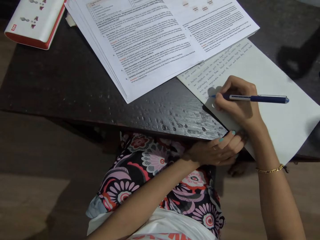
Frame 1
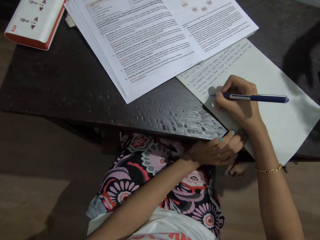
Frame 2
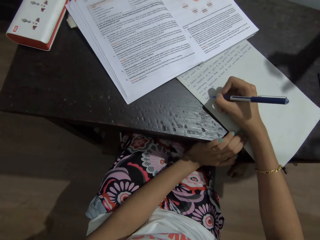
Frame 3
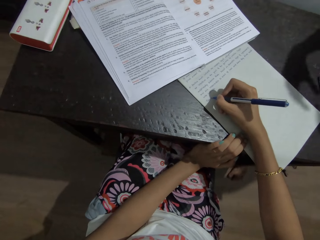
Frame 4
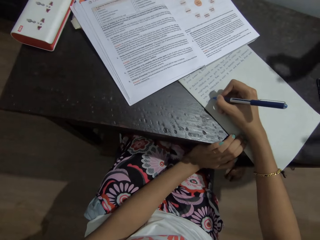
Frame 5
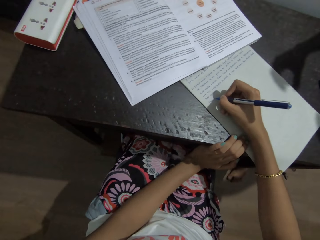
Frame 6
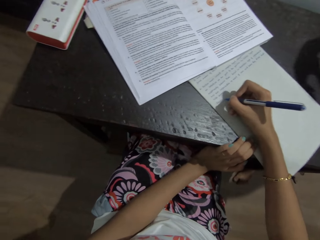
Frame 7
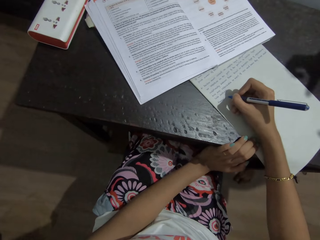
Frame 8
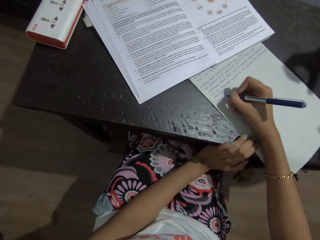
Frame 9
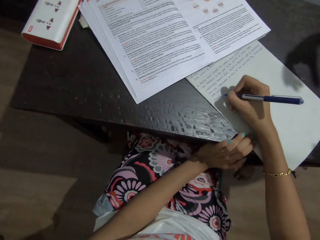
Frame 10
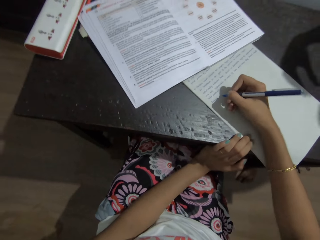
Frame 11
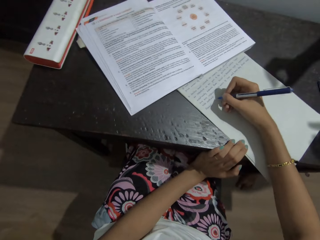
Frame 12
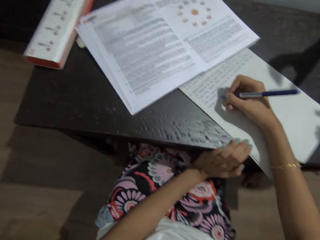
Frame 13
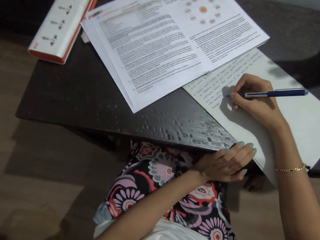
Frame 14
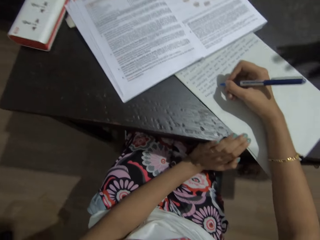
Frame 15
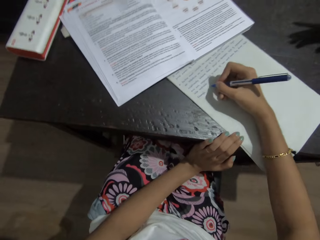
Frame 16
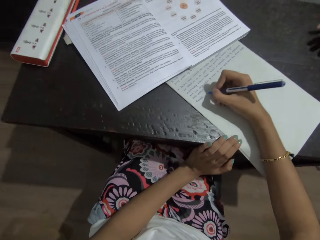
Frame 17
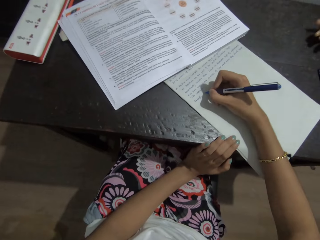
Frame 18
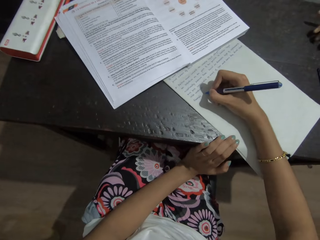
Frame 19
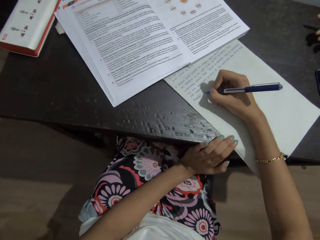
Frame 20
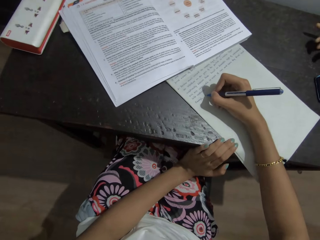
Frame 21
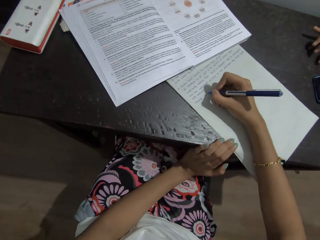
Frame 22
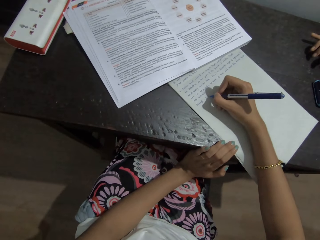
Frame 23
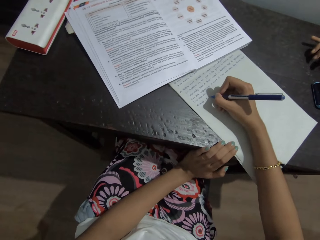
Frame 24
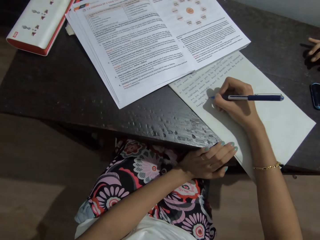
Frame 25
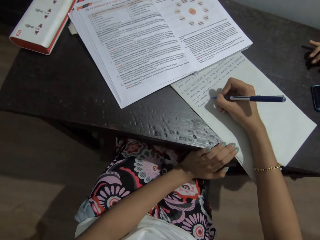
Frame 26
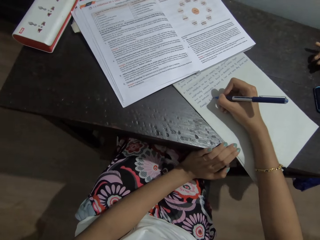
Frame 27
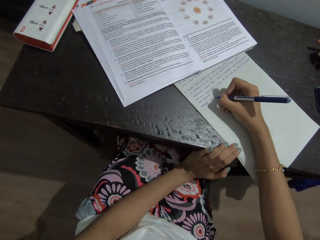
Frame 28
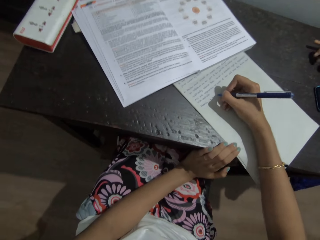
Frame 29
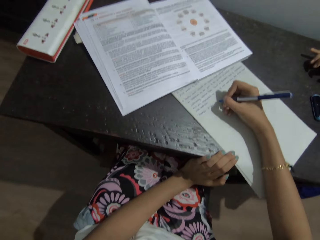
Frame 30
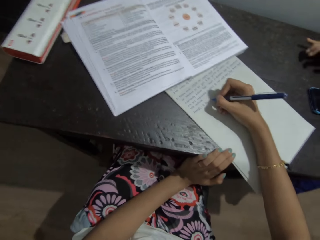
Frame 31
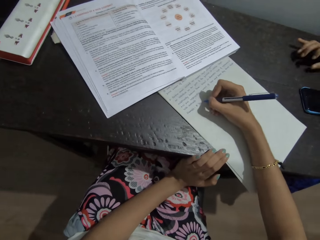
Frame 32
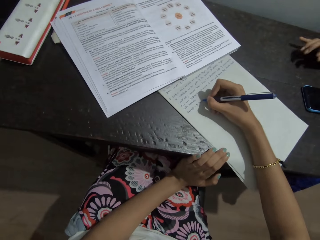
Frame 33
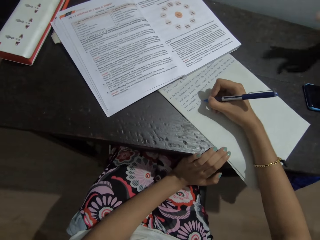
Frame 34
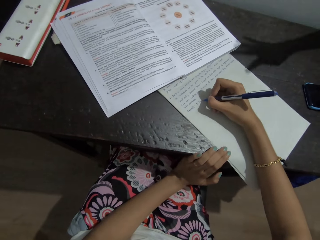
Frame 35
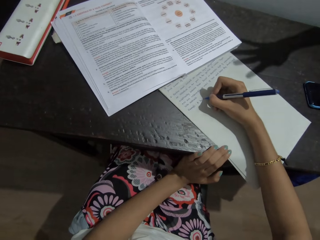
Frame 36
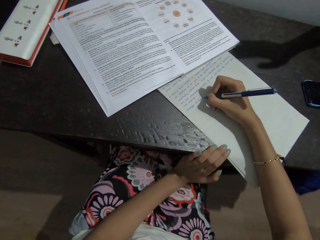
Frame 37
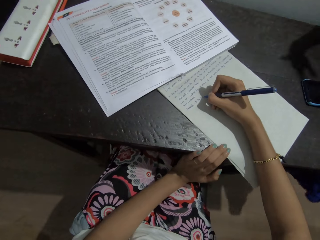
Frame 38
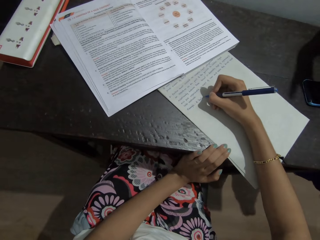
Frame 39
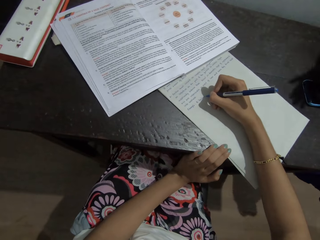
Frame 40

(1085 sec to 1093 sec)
The camera wearer writes on the paper with the pen.

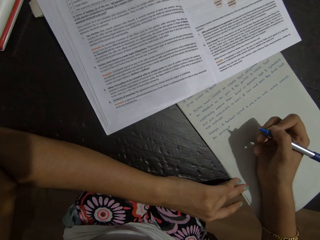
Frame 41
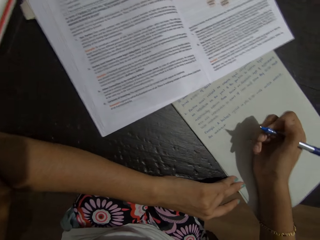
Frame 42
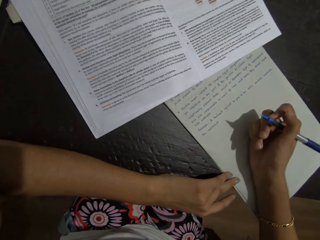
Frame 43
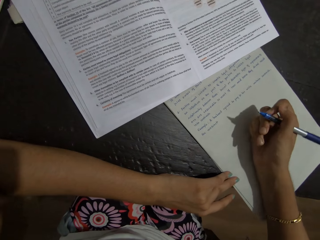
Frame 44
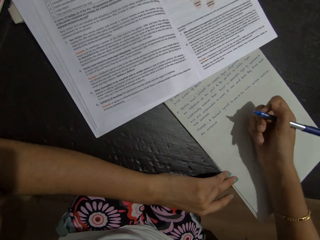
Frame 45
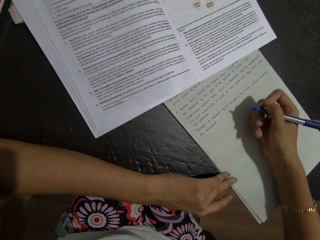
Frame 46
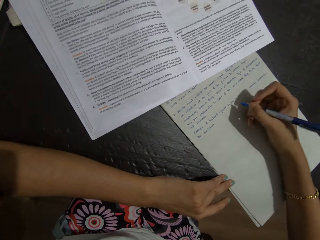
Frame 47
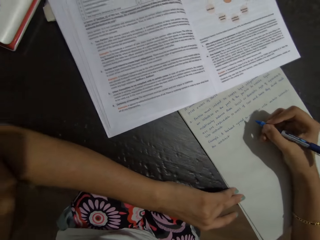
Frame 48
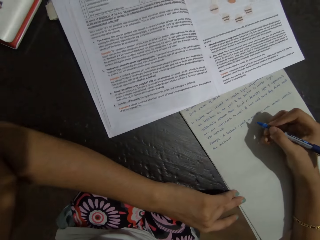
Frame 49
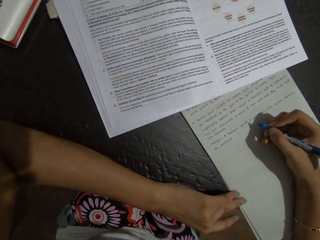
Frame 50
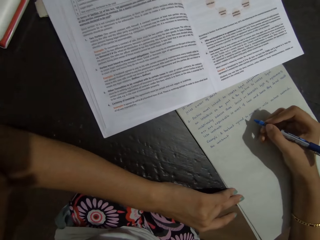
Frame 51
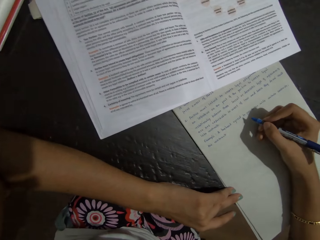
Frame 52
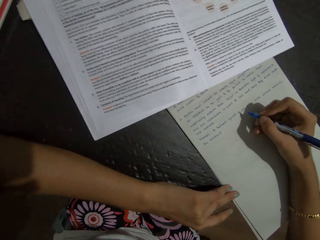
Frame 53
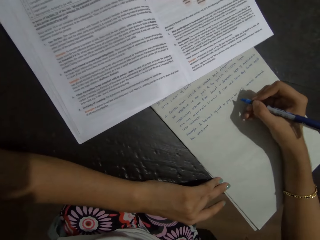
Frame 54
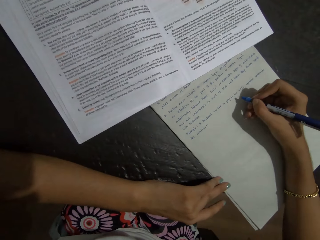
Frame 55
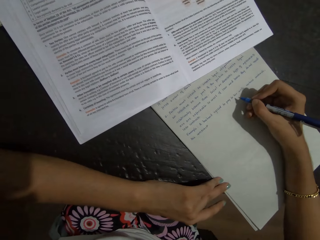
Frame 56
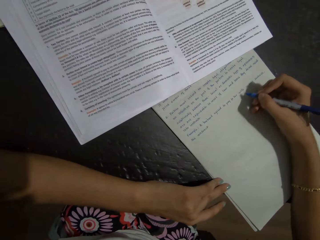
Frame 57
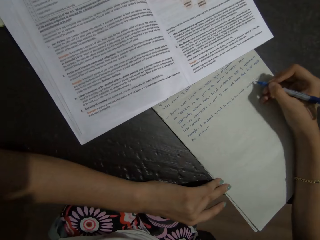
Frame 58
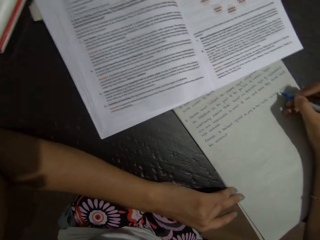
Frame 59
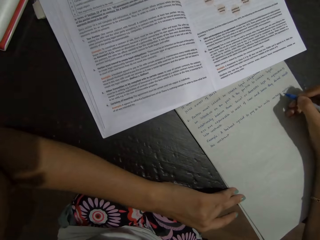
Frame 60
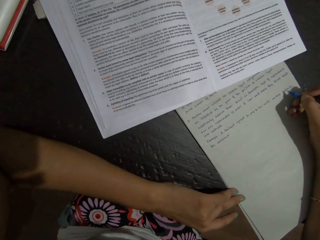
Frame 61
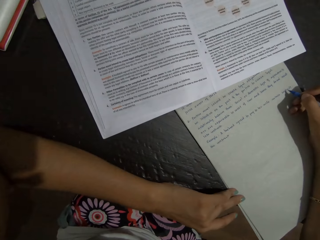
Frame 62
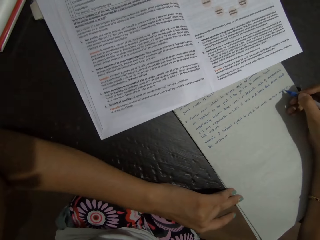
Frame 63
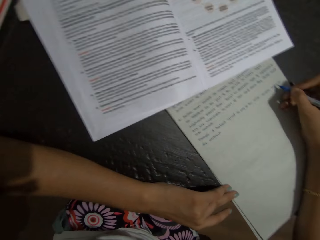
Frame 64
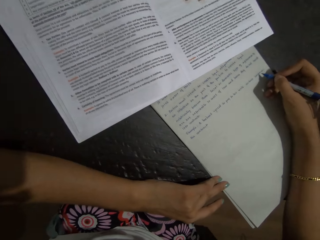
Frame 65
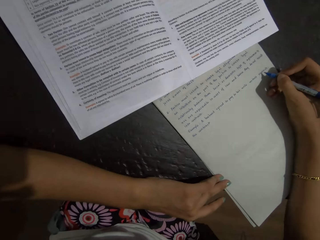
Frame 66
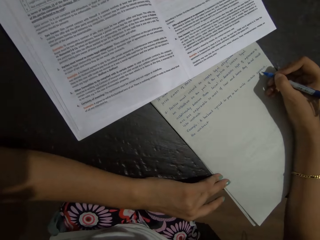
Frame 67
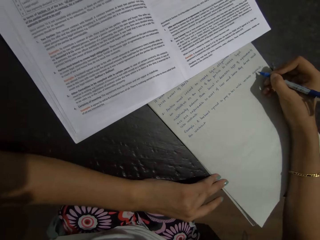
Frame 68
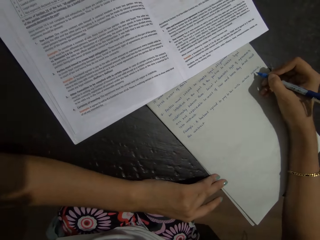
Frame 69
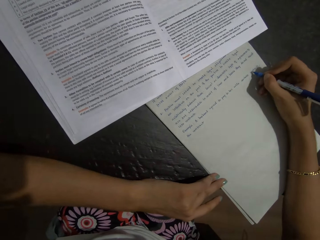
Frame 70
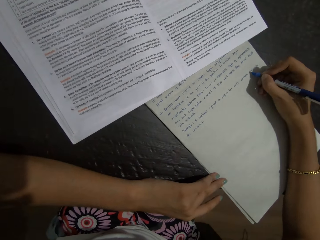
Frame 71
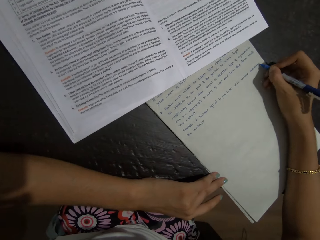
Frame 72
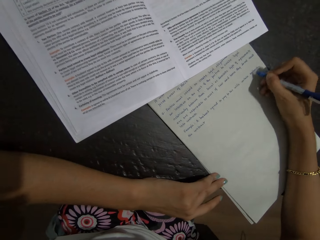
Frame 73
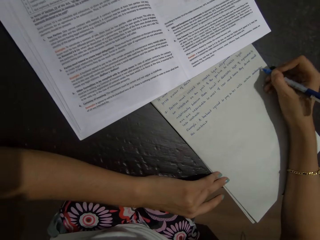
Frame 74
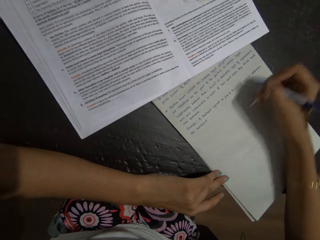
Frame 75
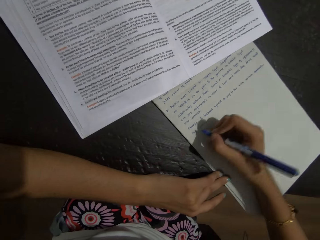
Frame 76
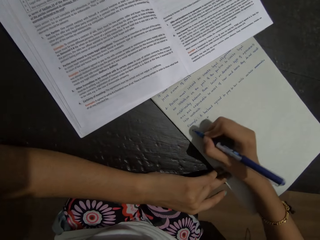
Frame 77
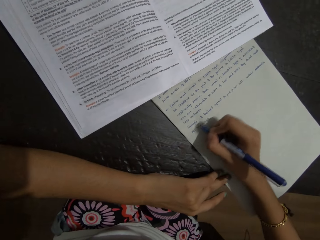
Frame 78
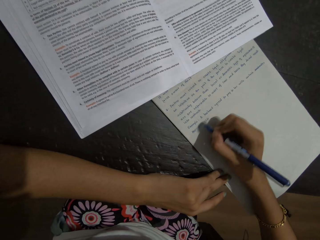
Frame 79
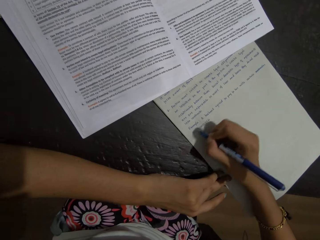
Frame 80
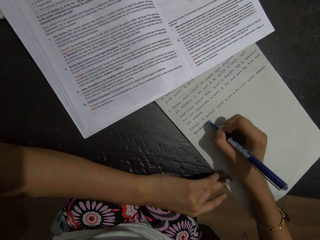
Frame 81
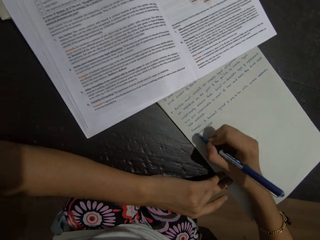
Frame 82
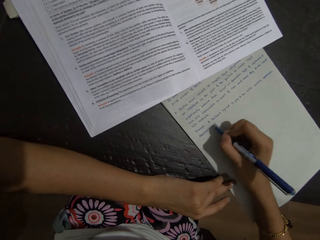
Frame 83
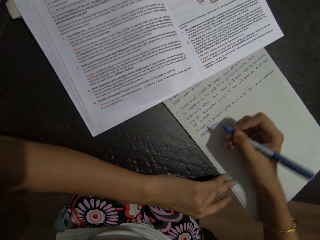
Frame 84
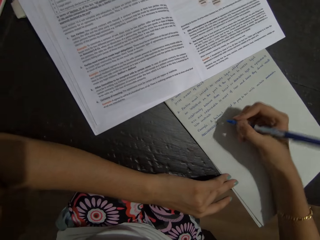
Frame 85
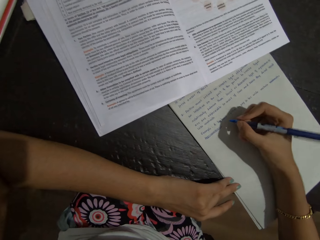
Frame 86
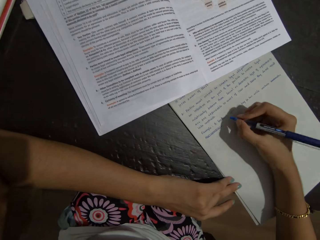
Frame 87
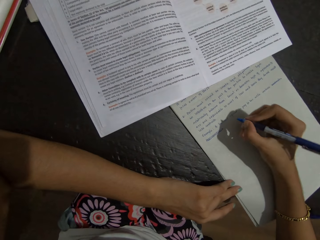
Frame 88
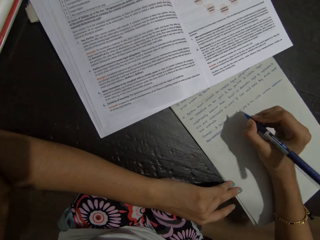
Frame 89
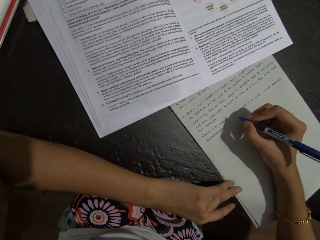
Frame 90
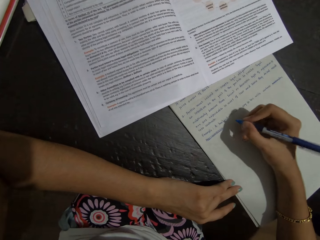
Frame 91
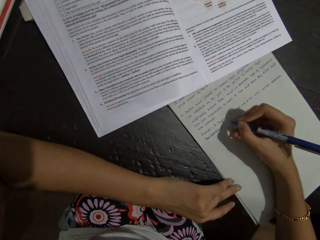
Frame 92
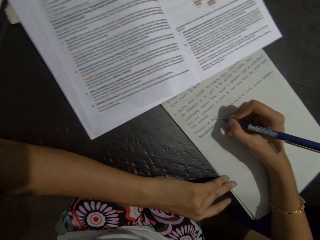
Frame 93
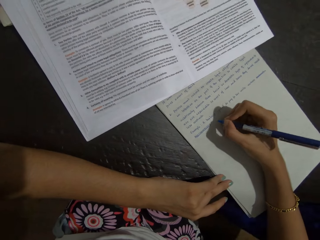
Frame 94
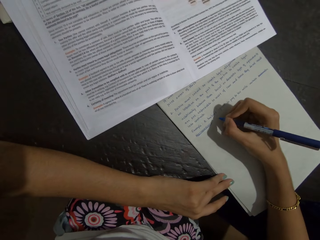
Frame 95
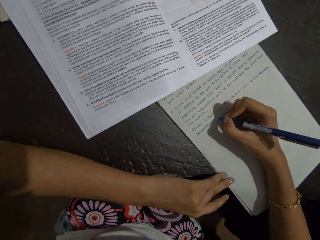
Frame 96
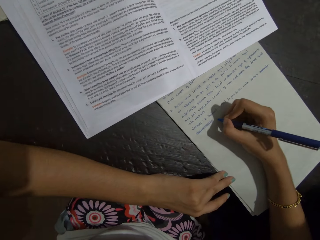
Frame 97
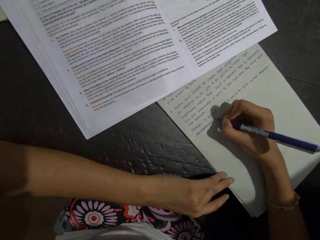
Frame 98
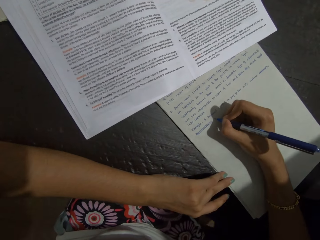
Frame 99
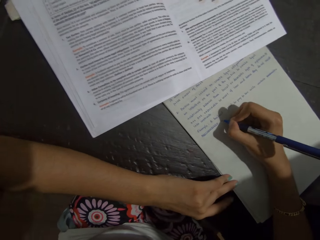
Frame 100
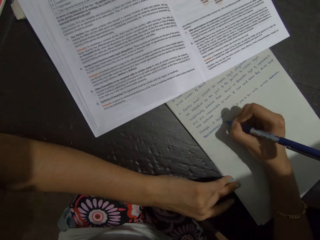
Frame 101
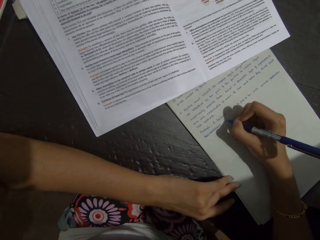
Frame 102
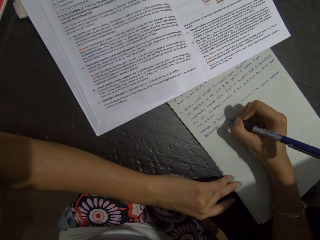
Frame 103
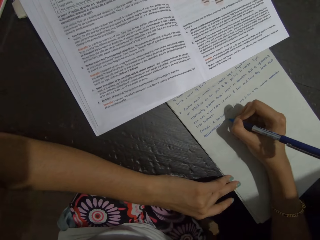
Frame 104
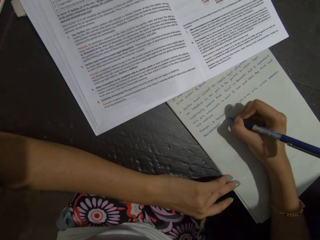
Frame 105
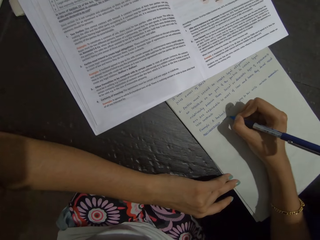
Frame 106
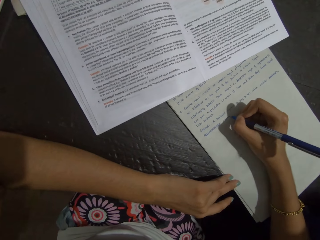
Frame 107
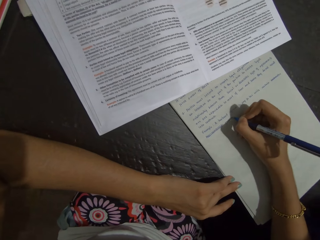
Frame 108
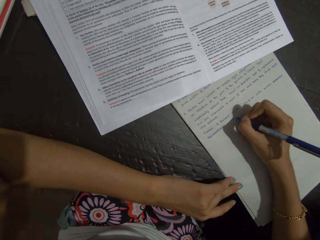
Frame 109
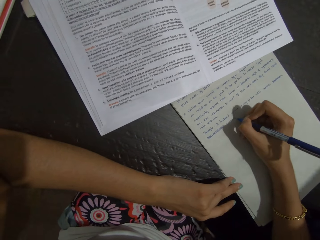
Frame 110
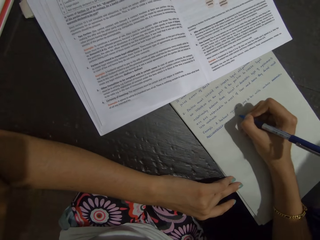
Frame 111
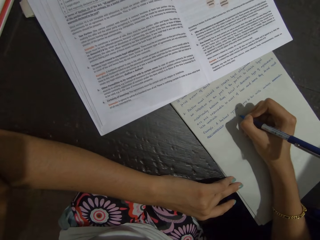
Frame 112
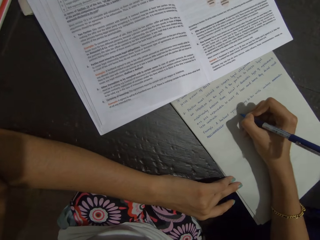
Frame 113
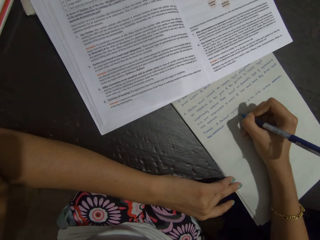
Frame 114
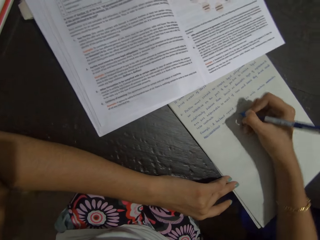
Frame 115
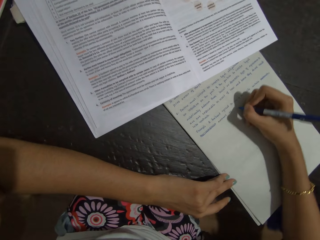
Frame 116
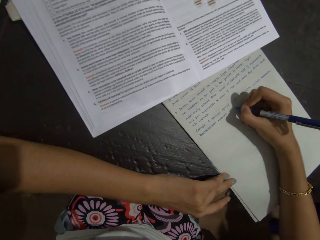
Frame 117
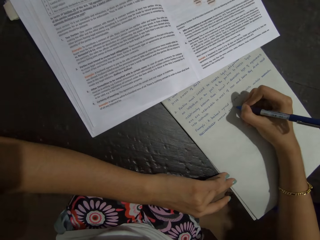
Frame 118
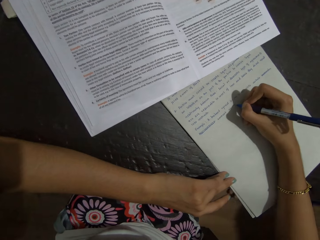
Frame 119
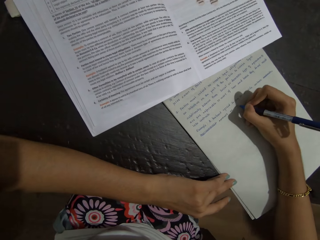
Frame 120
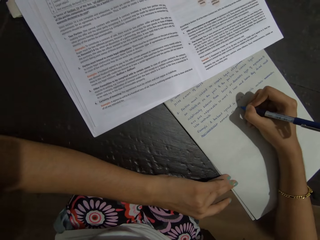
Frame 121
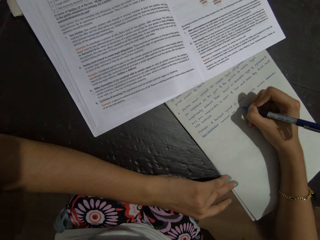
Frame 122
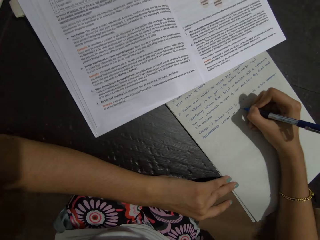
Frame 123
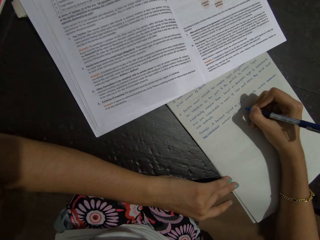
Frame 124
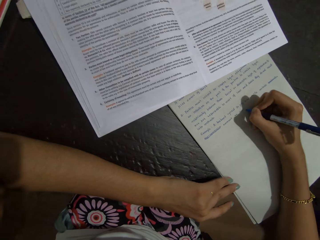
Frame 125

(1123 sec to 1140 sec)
The camera wearer moves the hand. They move the hand again. They scribble notes. They write down the paper with a pen.
